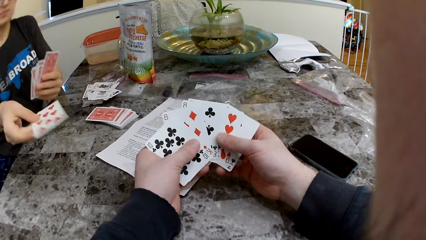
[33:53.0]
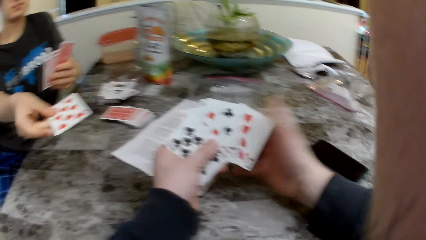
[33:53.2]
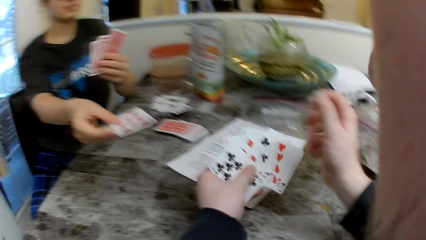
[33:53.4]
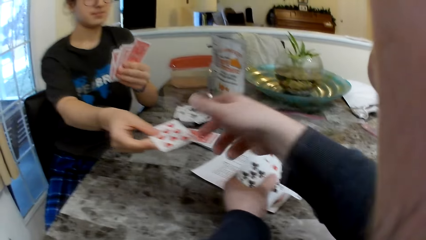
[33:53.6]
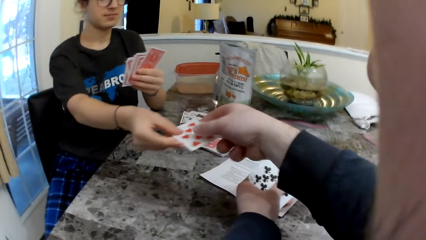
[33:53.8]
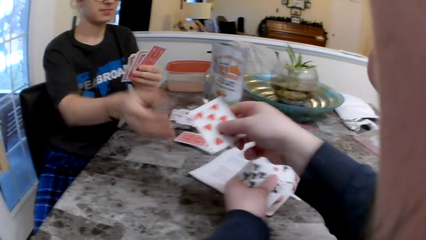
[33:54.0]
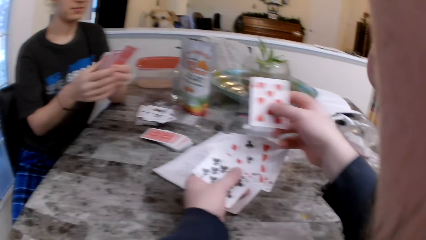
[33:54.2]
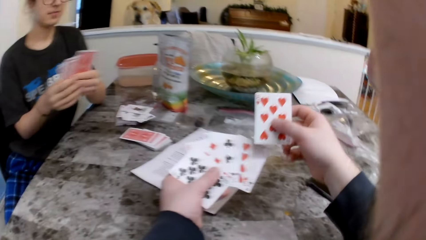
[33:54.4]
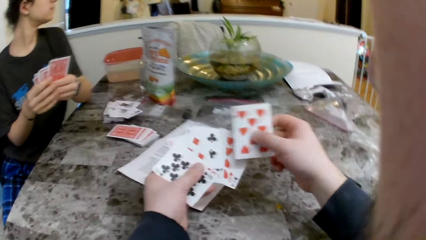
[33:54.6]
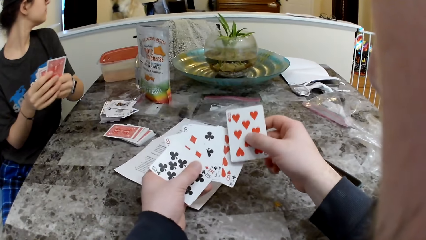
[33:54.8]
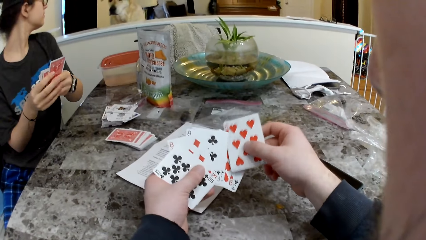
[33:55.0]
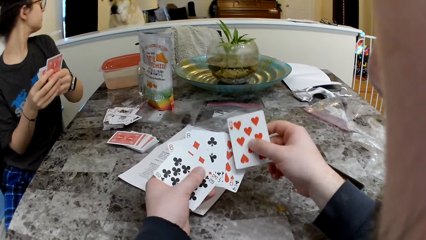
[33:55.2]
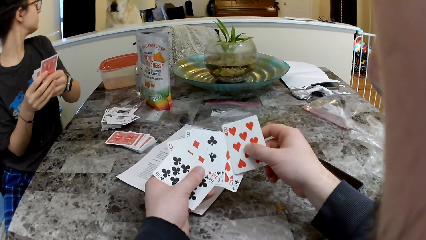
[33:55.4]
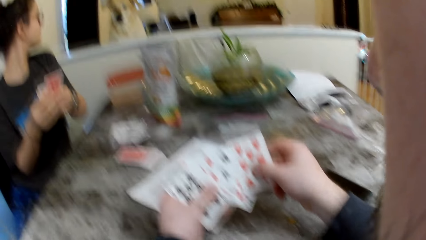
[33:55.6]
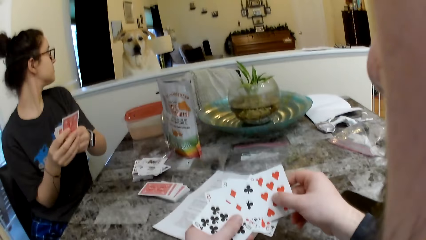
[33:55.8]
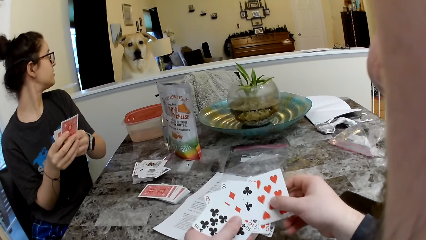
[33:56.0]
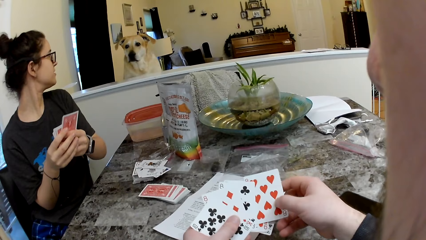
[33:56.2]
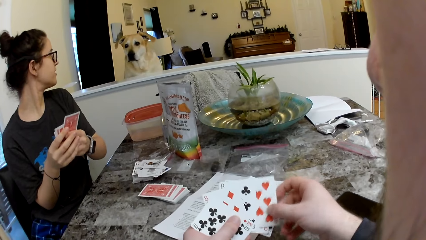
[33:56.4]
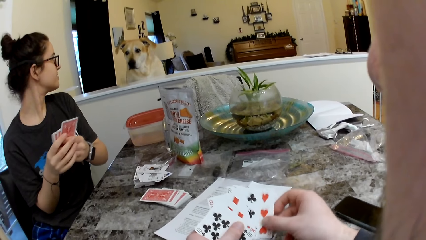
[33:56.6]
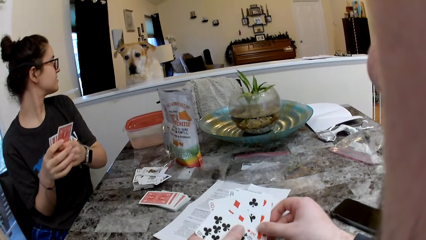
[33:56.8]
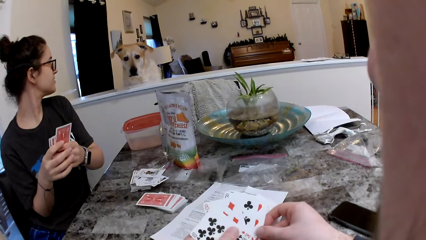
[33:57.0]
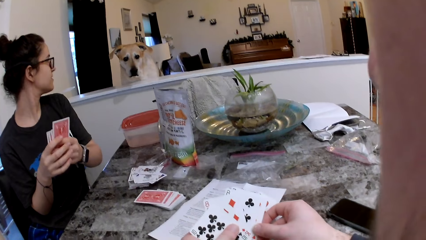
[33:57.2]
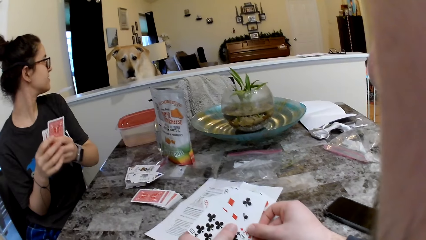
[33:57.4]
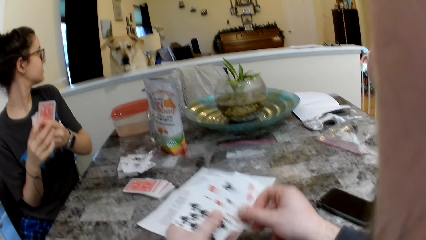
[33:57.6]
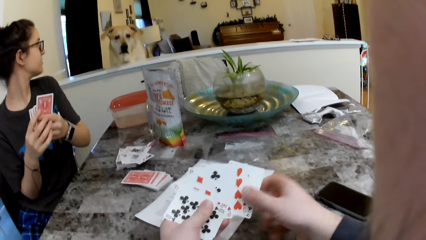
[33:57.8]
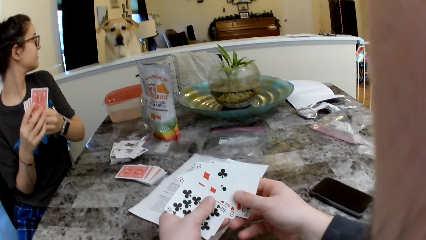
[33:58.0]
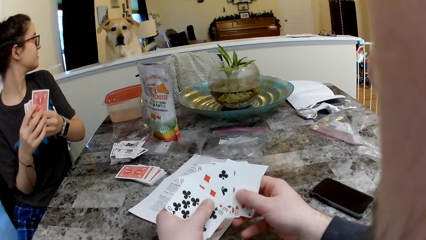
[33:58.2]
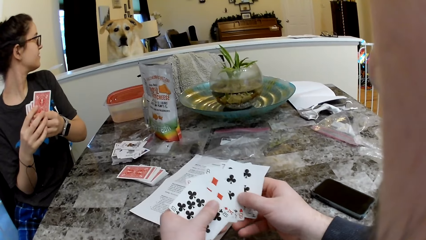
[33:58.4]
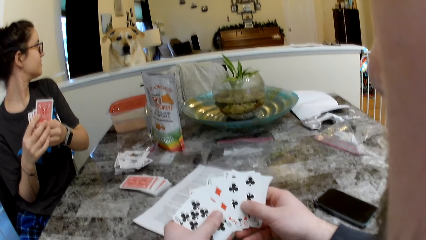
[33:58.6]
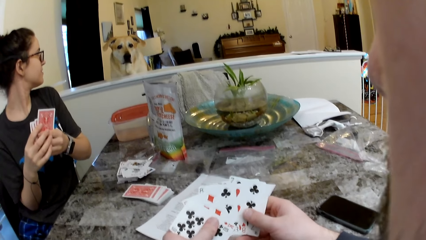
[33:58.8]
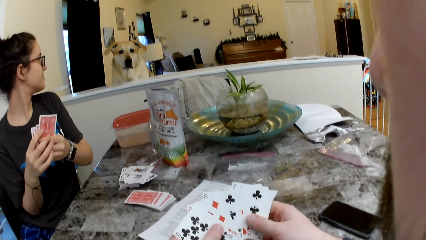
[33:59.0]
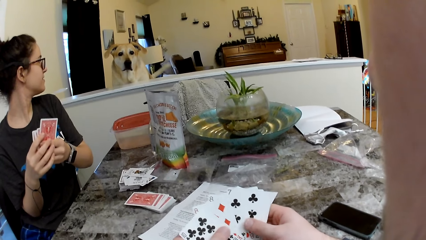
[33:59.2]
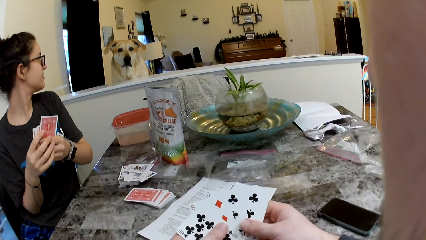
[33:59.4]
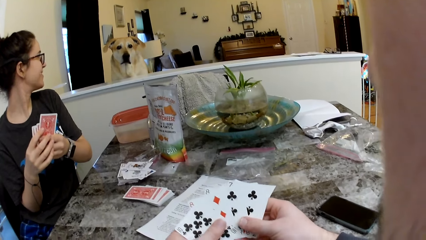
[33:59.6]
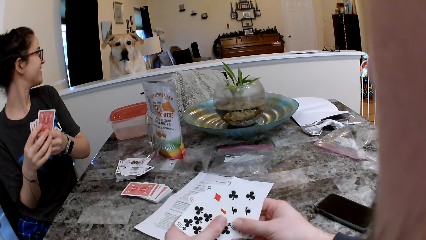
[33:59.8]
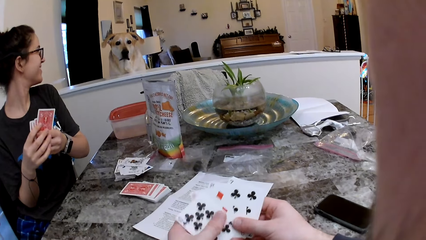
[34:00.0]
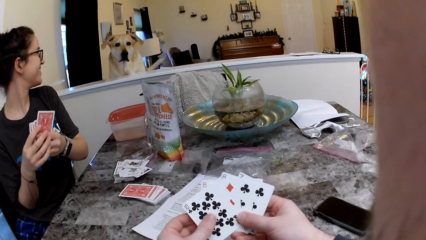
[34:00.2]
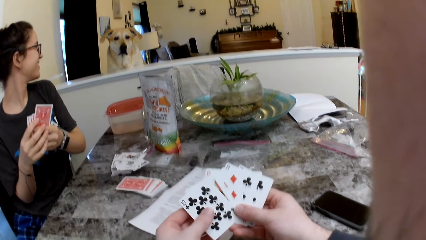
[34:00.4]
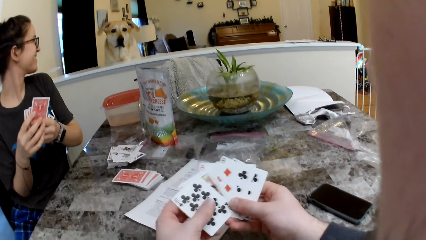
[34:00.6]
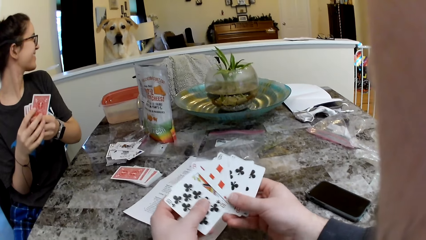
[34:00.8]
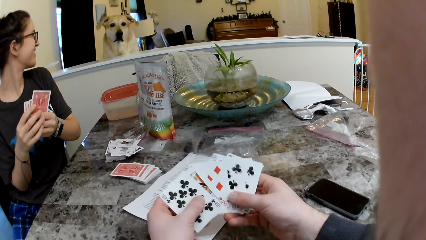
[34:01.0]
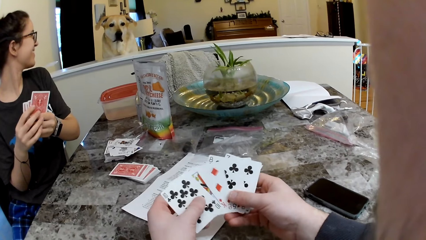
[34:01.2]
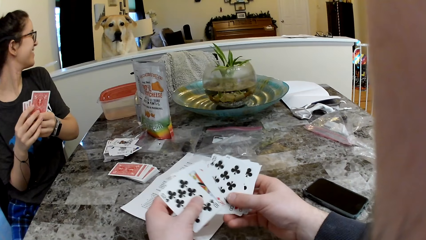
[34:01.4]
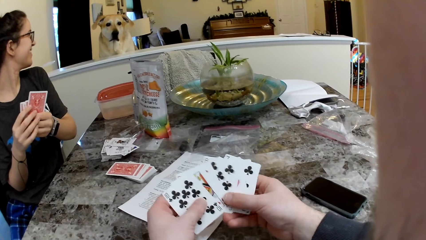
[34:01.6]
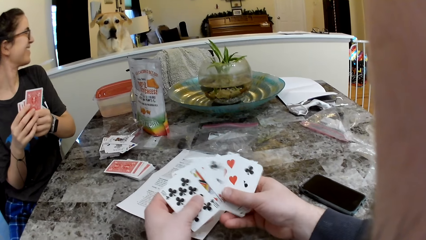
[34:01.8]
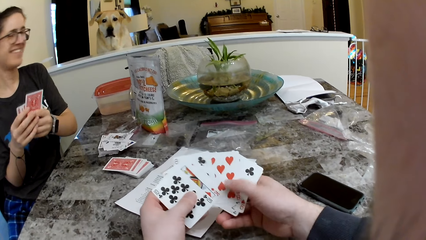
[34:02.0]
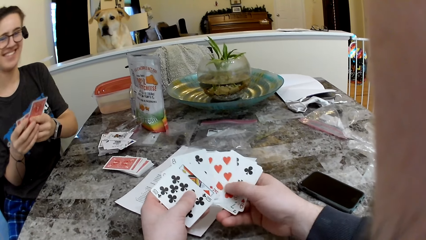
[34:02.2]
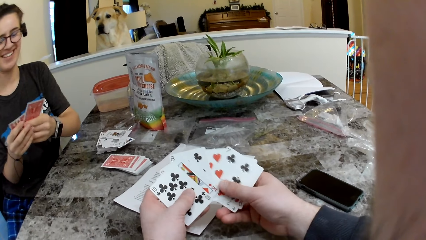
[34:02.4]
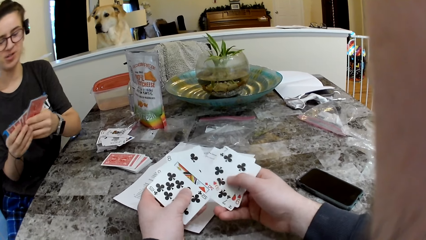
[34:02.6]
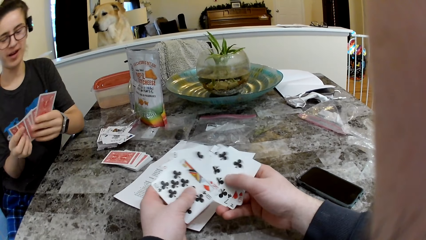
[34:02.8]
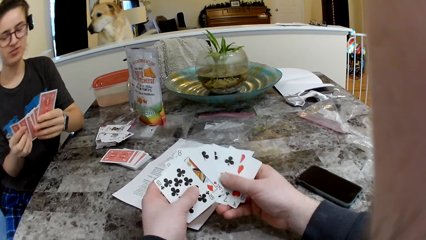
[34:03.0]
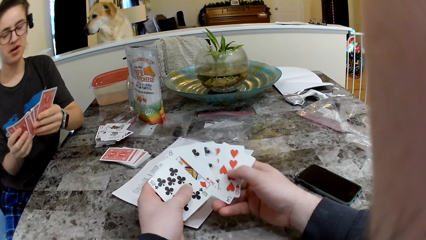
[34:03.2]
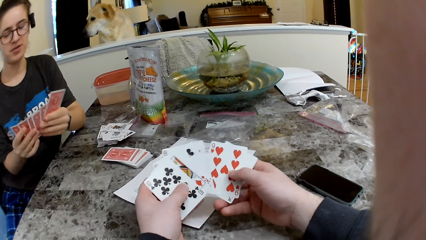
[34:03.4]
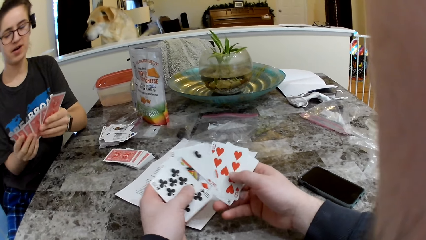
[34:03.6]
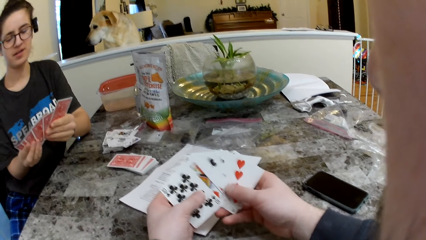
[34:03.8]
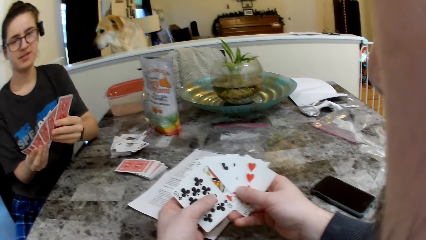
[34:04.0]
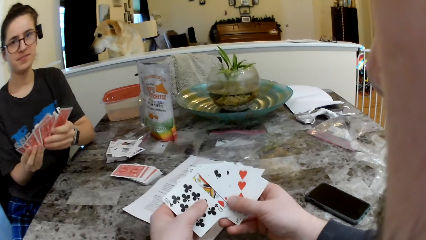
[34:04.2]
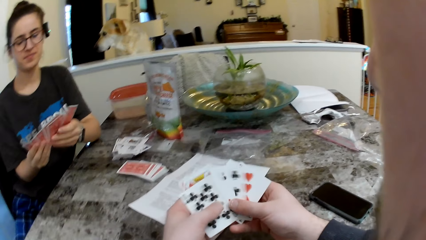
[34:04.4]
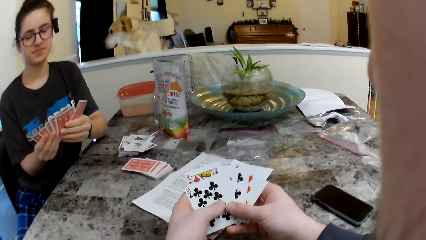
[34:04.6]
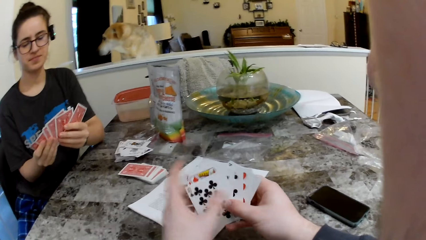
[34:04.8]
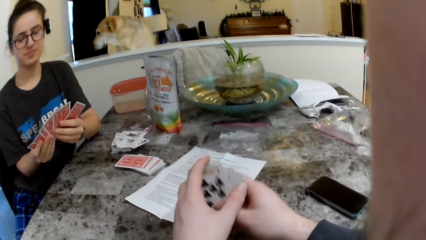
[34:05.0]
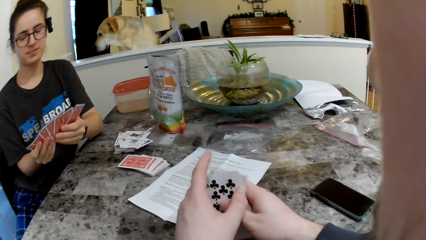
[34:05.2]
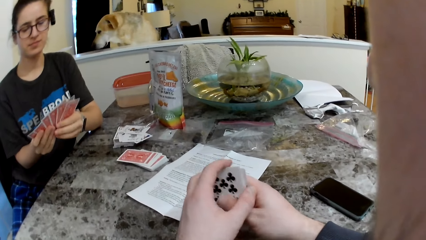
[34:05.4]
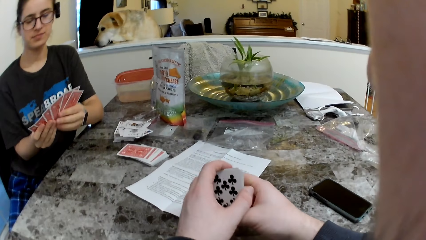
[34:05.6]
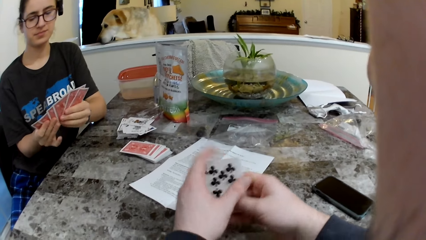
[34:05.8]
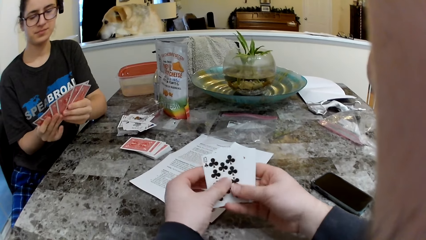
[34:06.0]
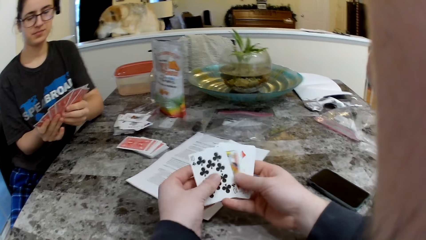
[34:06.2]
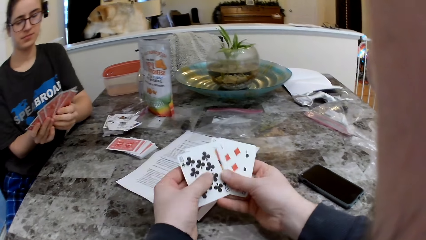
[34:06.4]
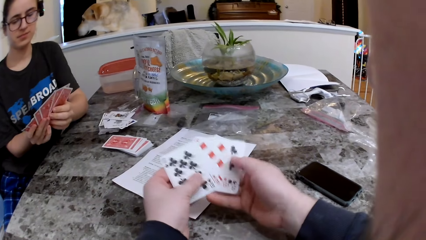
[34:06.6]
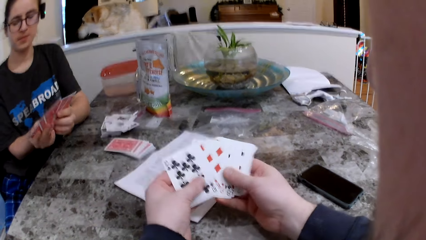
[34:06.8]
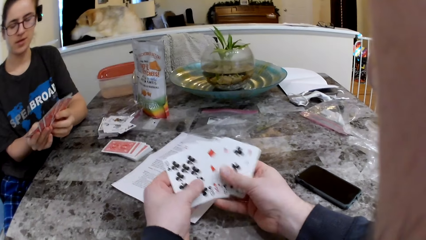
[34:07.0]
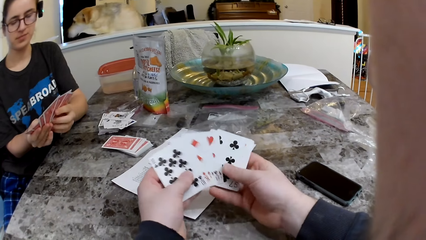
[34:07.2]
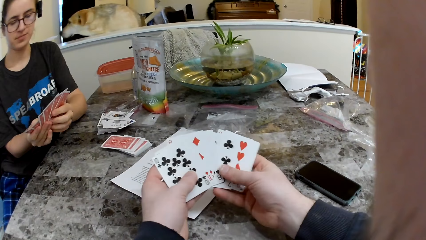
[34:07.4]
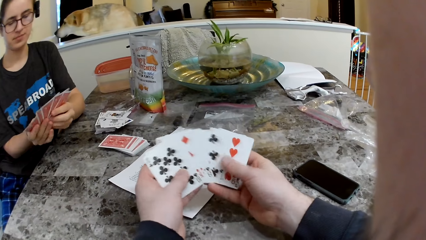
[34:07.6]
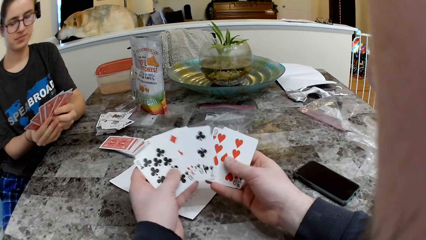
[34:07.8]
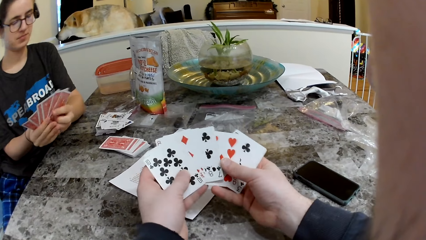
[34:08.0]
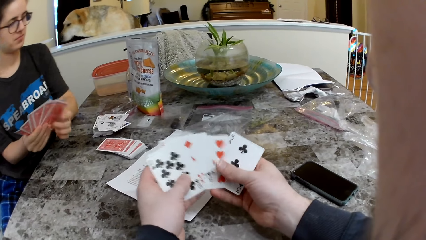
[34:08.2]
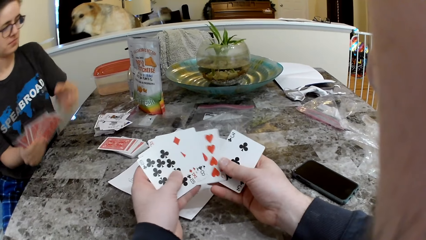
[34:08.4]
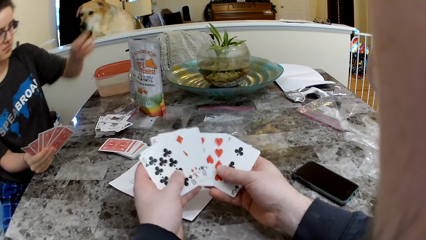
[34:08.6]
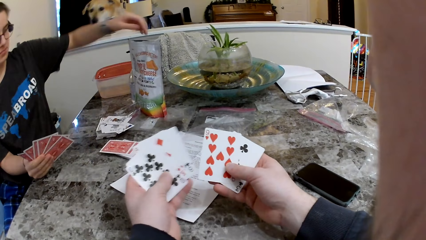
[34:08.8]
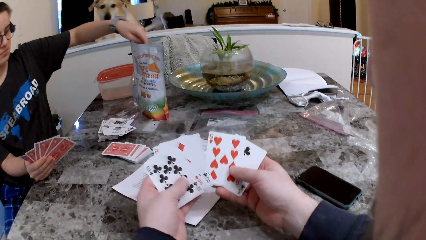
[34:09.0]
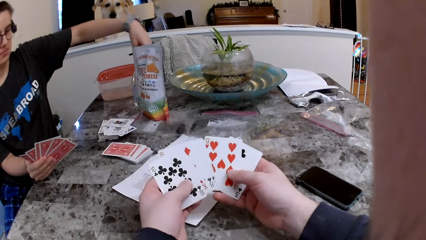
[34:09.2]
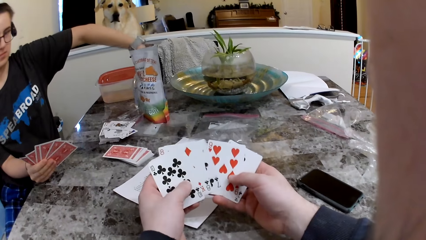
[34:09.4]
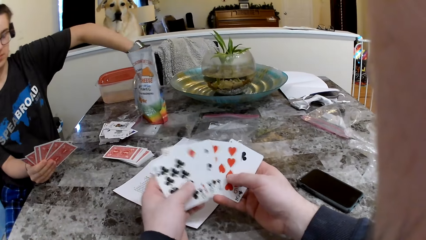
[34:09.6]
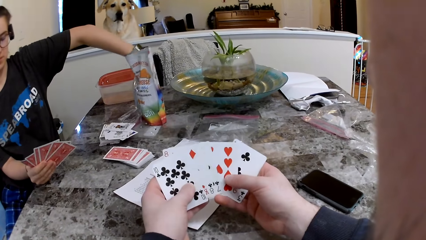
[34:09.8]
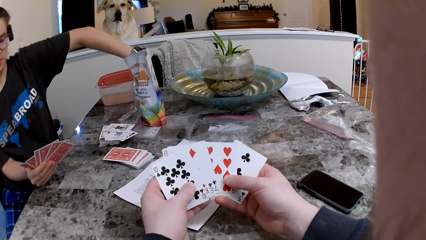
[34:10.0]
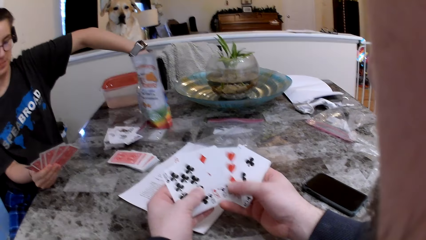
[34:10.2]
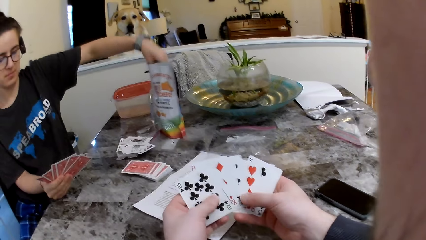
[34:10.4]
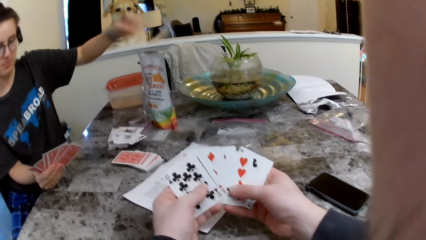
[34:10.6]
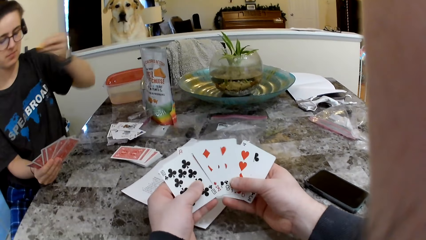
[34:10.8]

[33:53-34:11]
The woman passes a card to the camera wearer with her right hand. The camera wearer takes the card from the woman. The woman looks at the dog. The camera wearer looks at the dog. They interact with the dog, arrange the cards and check the cards. The woman takes a cheese cracker from the bag with her left hand.
